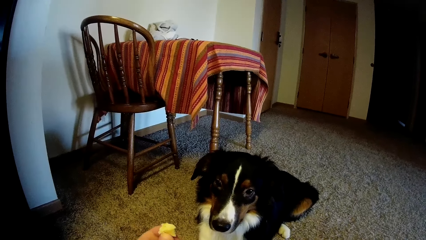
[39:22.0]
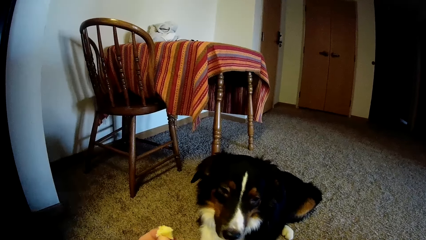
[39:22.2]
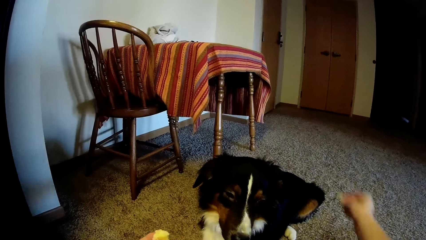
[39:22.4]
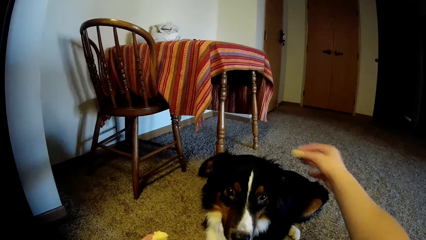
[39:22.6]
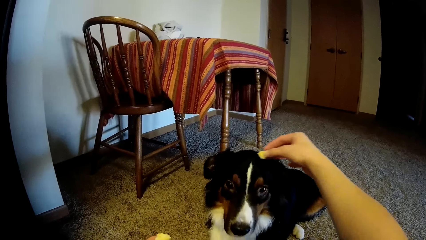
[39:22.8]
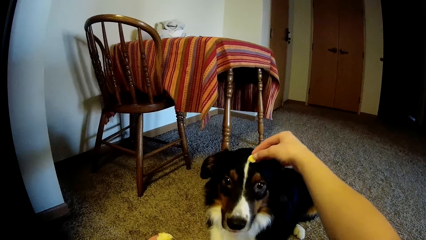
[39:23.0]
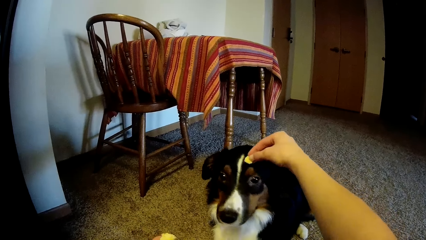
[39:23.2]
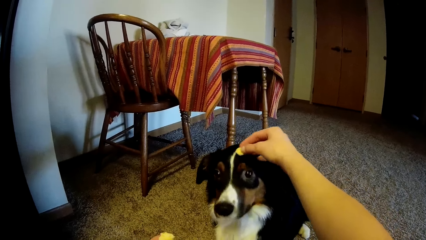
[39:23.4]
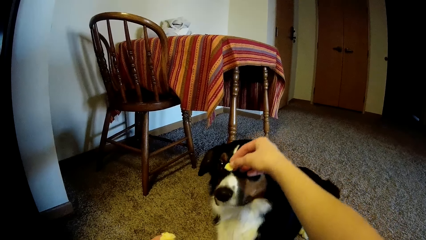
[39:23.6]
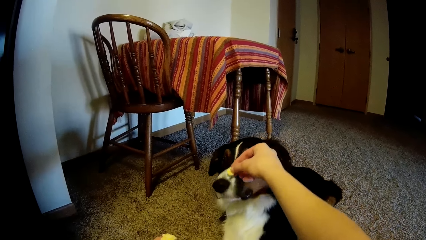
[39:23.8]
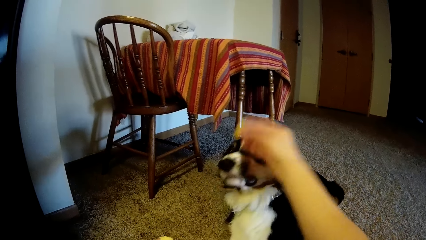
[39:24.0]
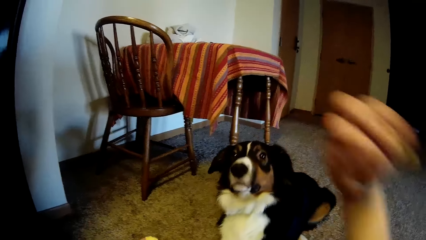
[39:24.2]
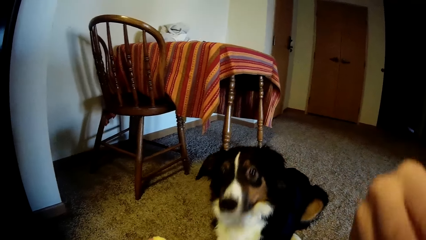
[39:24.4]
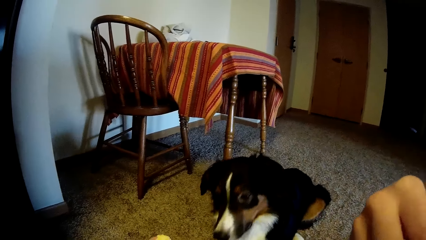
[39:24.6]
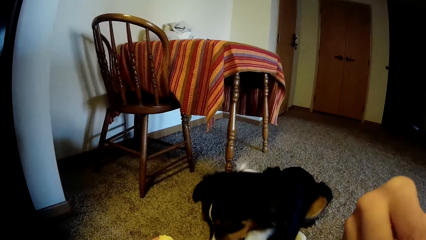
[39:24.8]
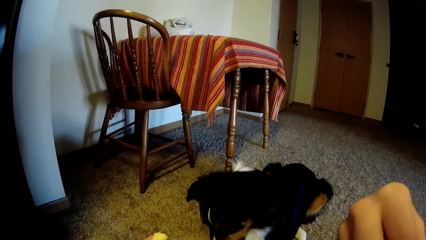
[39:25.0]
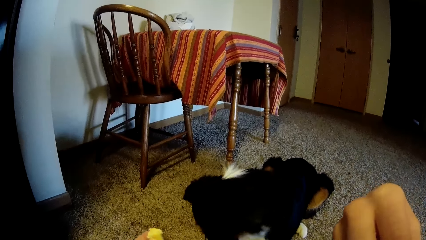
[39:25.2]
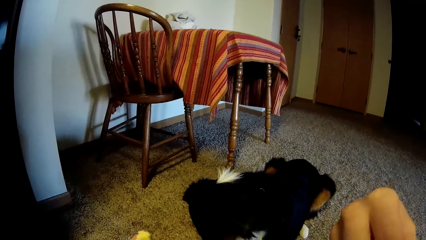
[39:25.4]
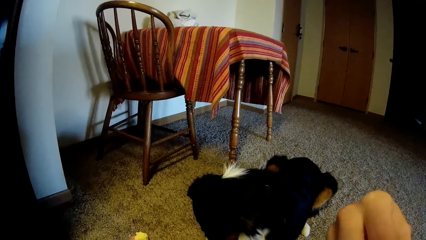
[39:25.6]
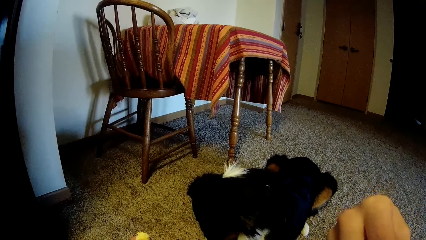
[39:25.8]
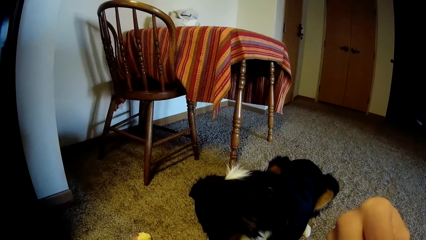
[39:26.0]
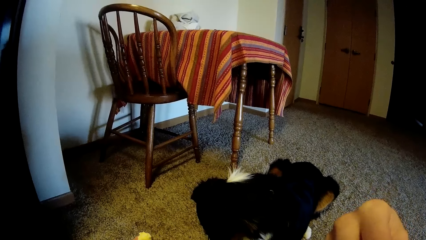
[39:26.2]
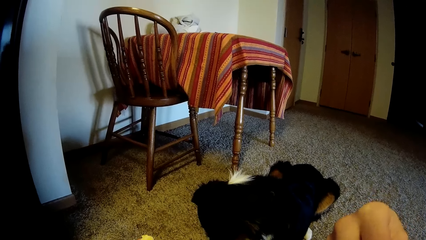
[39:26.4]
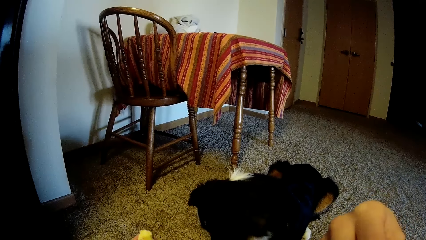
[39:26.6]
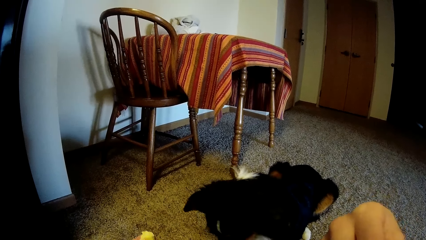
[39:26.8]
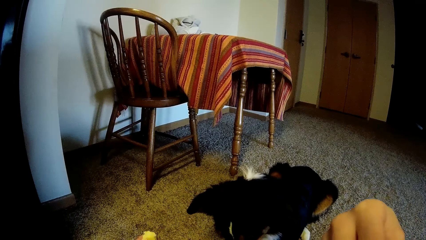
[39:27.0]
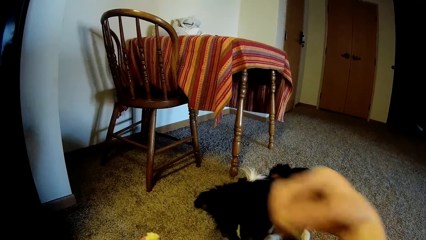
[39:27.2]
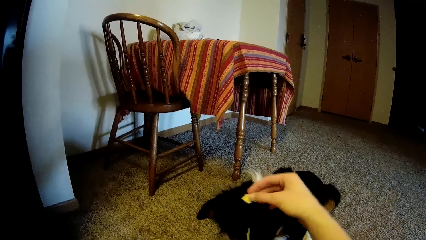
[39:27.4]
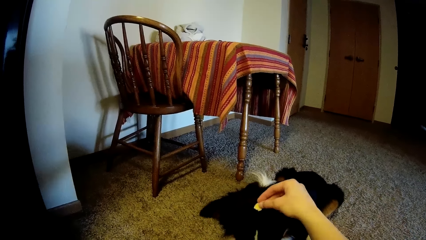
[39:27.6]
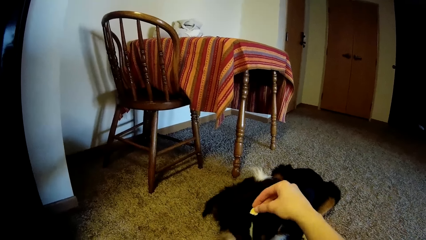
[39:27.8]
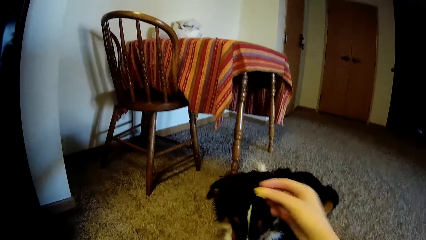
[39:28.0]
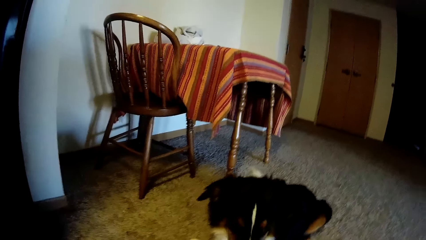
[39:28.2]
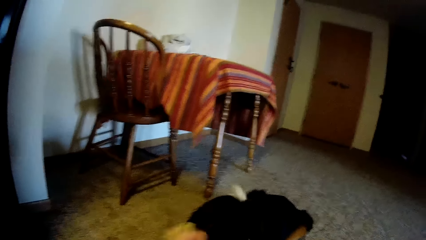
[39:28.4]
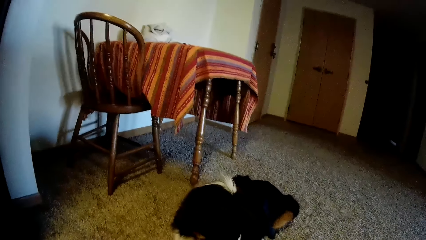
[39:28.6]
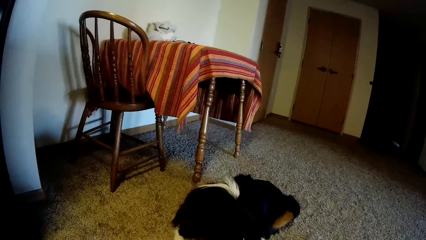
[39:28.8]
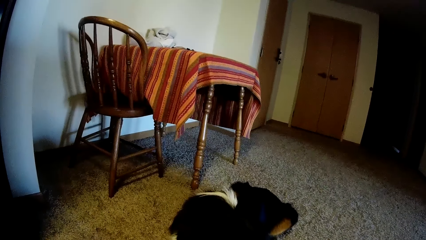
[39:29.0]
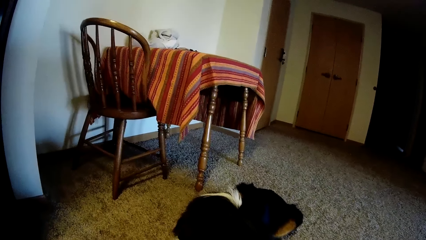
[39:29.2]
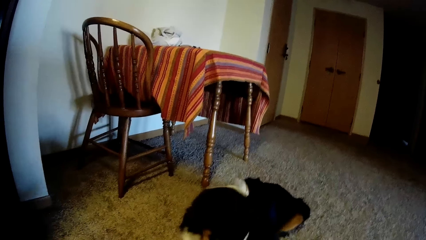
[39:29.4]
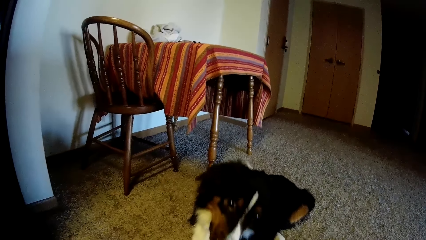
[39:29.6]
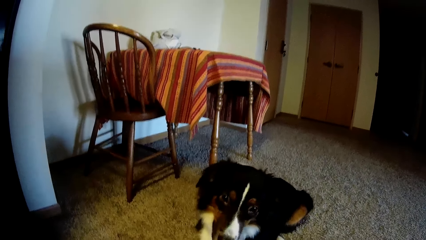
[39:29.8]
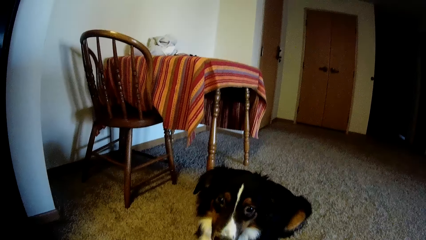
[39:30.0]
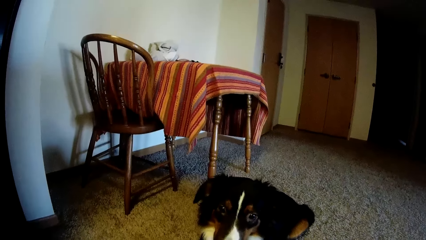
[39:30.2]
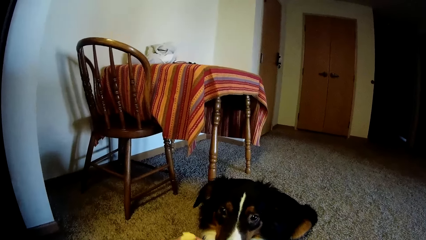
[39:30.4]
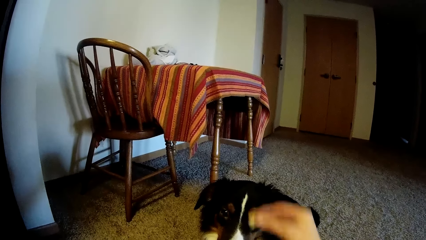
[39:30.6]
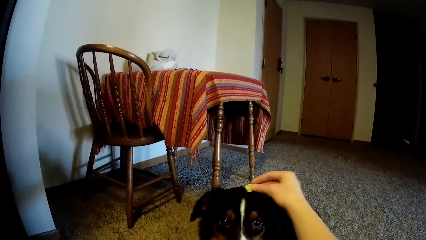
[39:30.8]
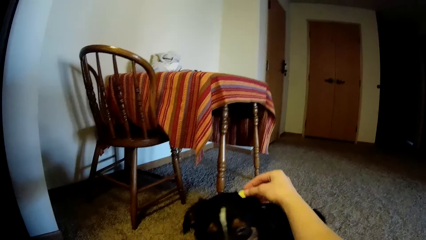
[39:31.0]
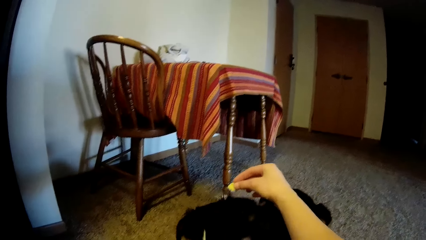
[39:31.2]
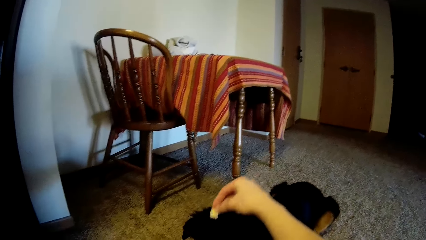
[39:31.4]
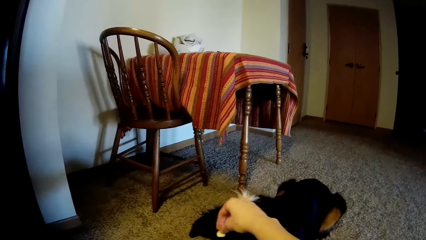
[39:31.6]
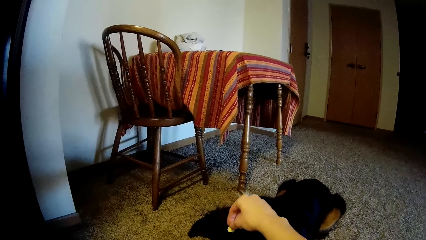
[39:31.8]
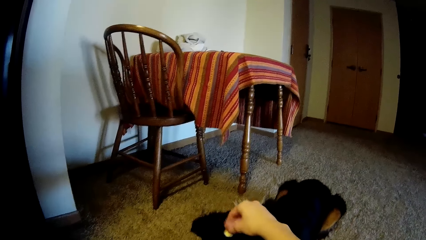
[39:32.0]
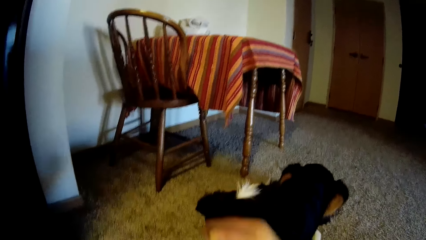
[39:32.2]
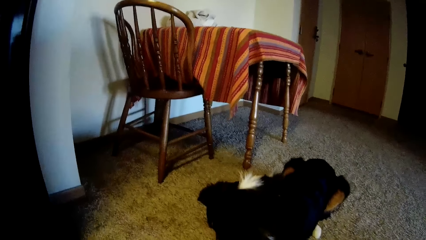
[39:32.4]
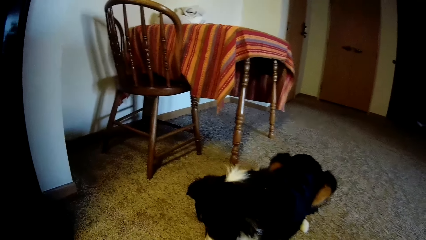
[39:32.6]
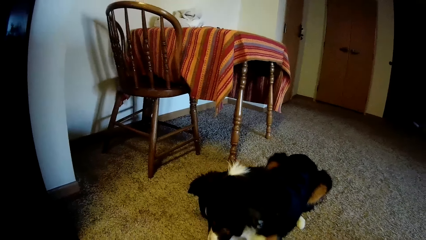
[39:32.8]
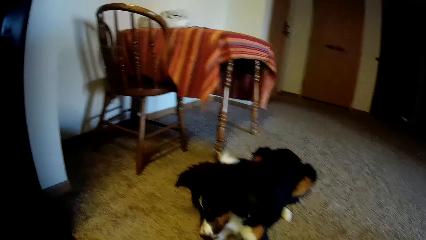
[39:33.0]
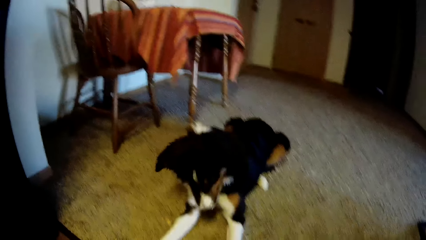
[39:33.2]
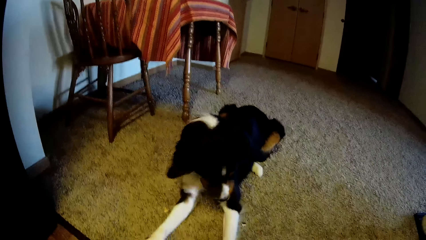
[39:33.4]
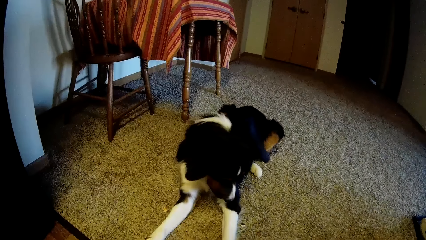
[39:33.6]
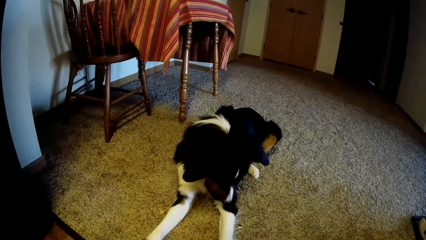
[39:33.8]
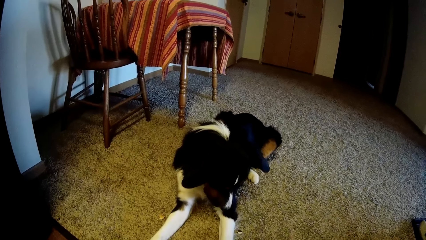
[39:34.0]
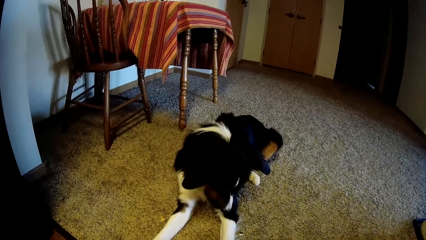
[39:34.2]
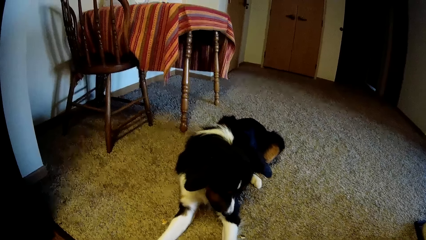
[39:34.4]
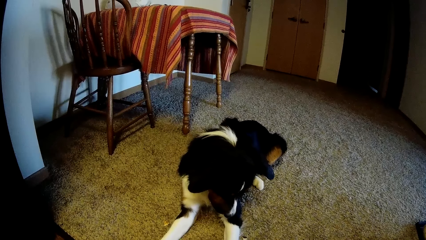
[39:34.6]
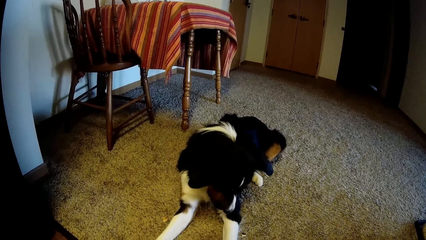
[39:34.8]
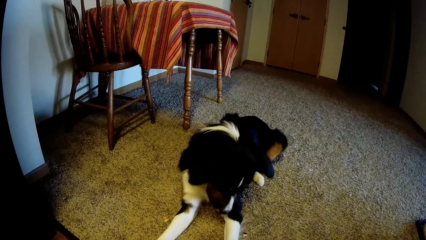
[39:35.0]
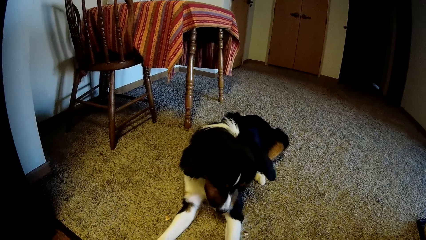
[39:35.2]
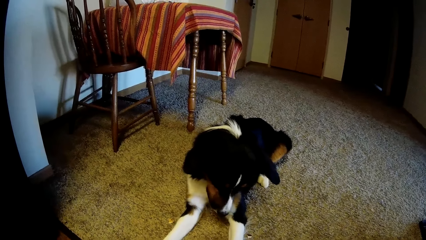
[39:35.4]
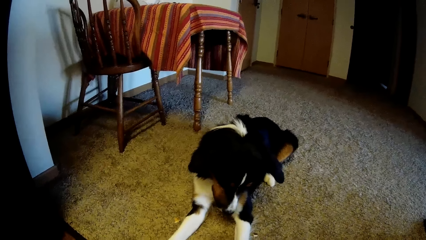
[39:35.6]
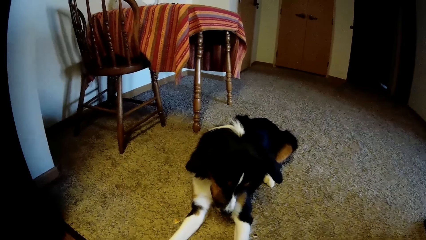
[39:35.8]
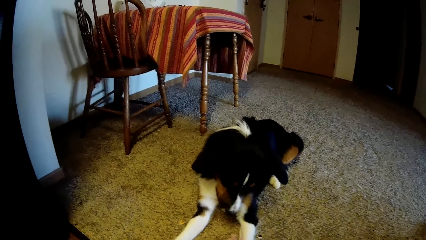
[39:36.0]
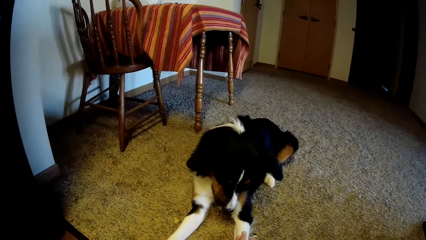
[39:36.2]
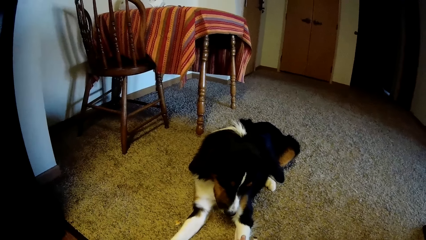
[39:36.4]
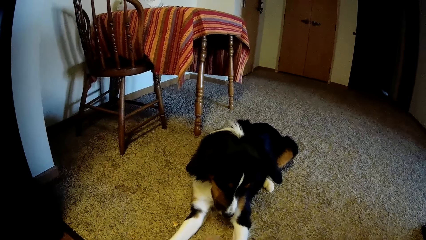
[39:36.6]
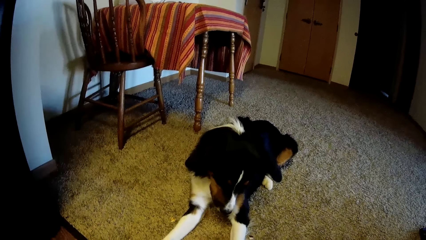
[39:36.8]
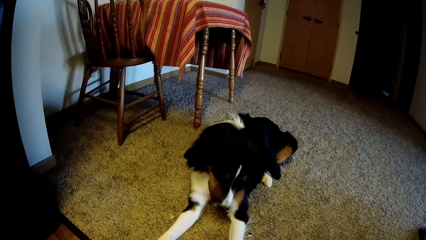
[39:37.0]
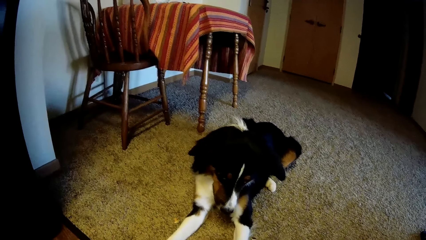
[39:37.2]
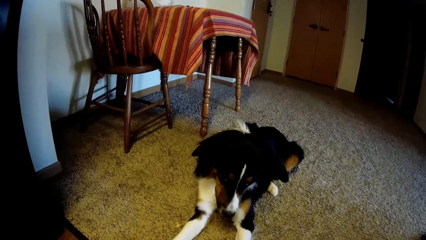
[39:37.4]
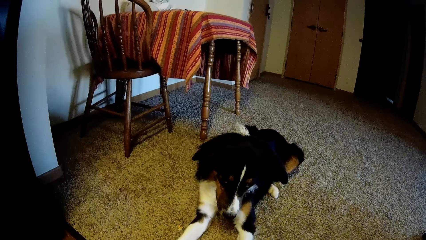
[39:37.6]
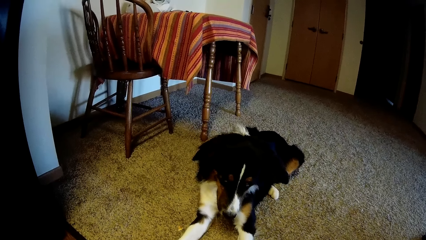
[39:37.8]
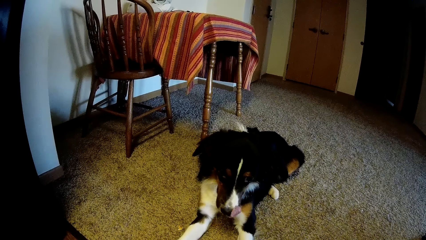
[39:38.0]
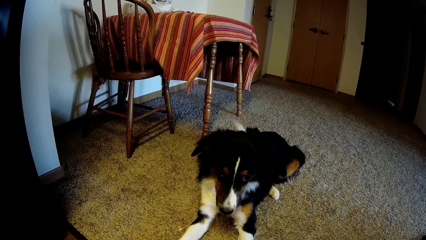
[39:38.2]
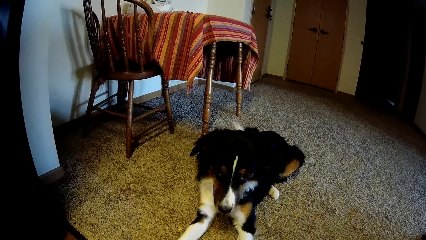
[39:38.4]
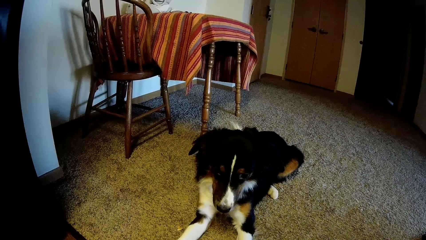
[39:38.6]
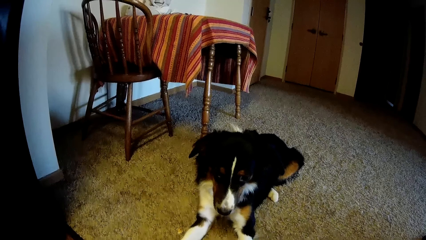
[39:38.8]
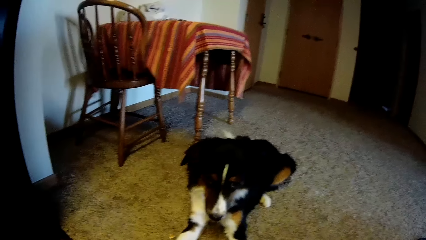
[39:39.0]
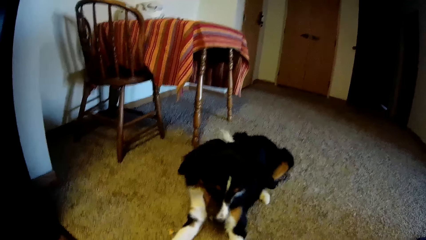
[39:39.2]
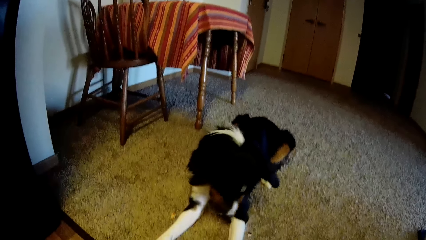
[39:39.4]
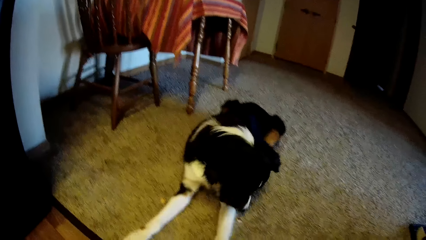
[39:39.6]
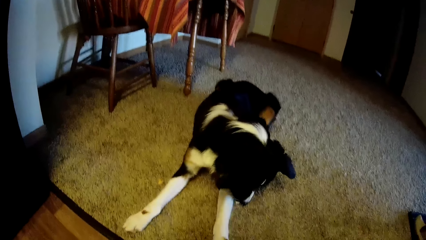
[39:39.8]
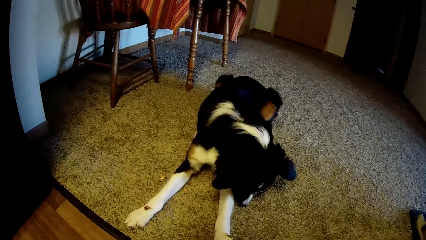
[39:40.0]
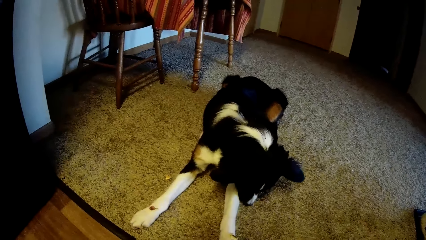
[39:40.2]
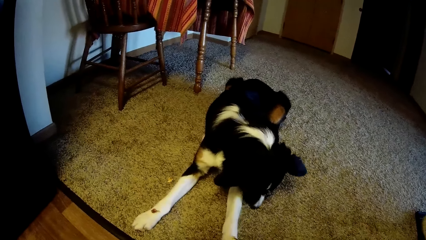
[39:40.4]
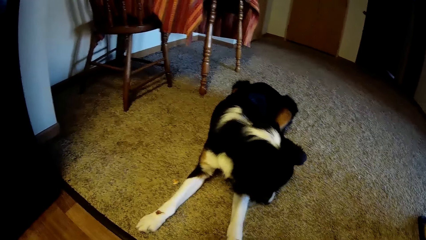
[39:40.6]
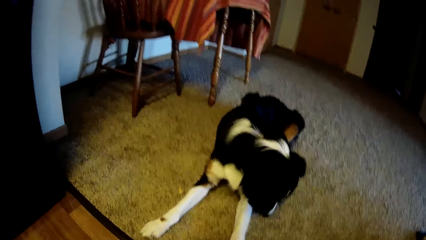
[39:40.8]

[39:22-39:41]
The camera wearer puts a piece of pastry on a dog's head with a hand. They hold the piece of pastry with hands. They touch his dog's head with the pastry. They look around a room. They put the piece of pastry on the dog's head with a hand. They touch the dog's head with the pastry. They look around the room.
